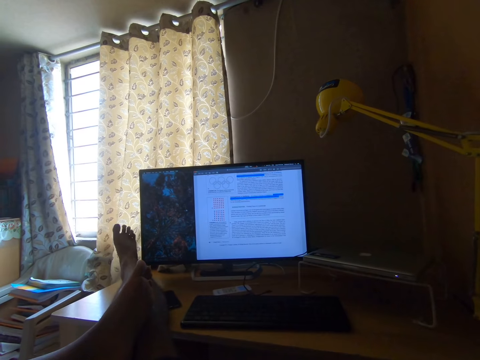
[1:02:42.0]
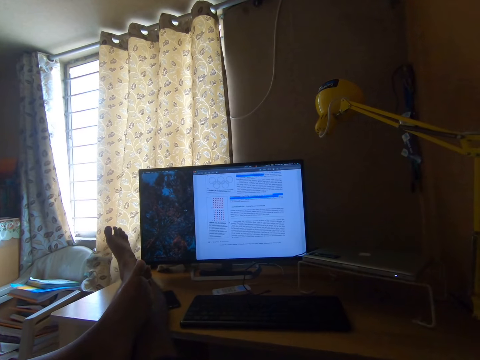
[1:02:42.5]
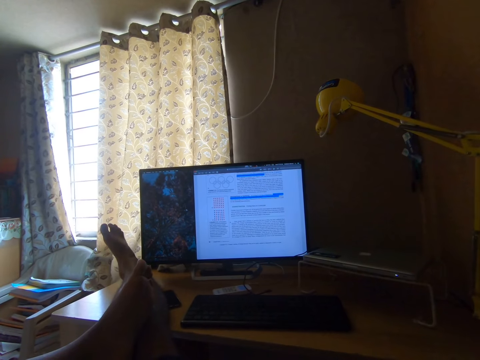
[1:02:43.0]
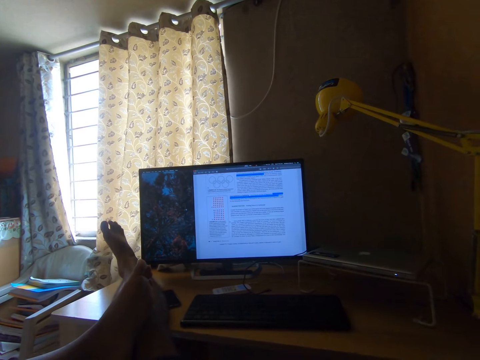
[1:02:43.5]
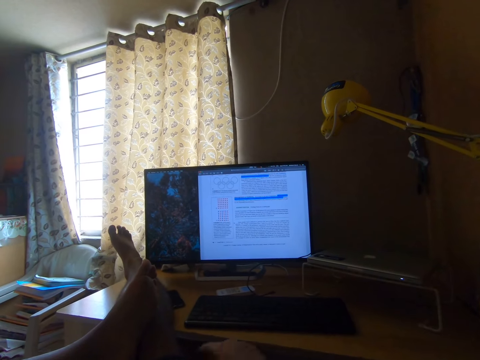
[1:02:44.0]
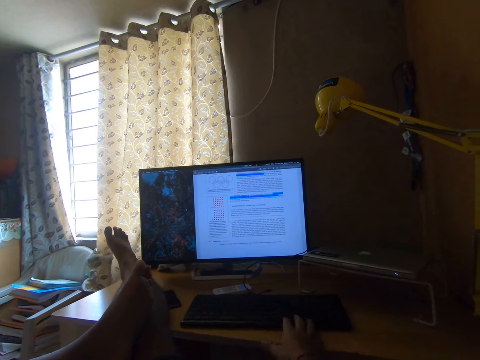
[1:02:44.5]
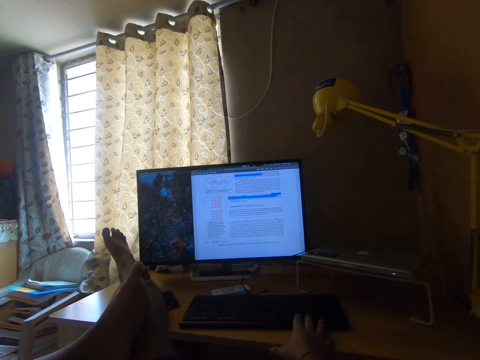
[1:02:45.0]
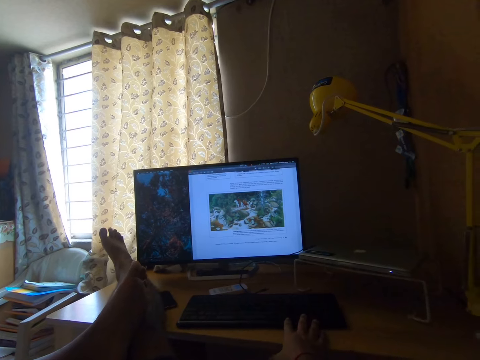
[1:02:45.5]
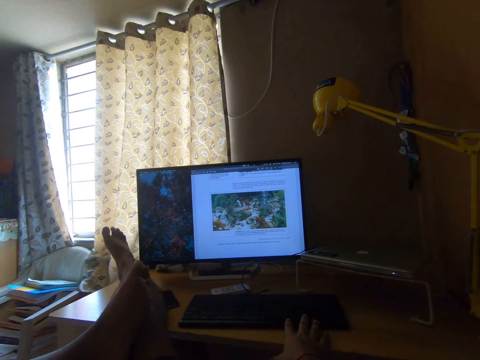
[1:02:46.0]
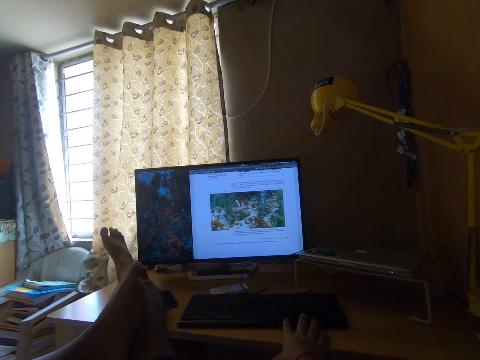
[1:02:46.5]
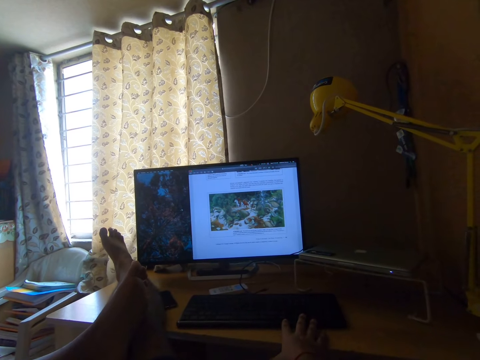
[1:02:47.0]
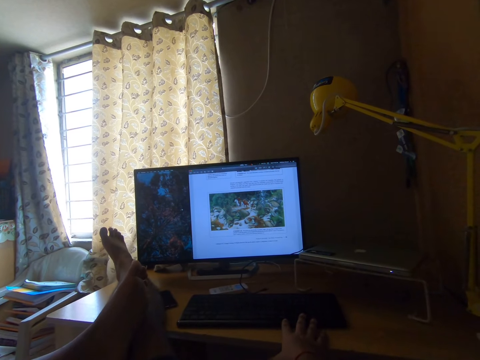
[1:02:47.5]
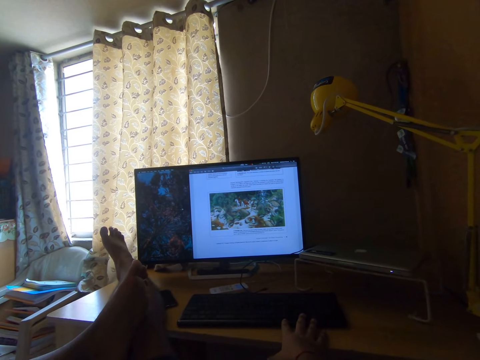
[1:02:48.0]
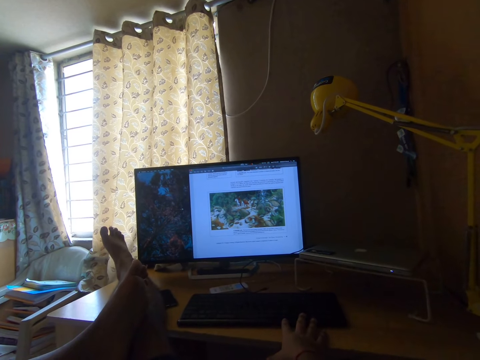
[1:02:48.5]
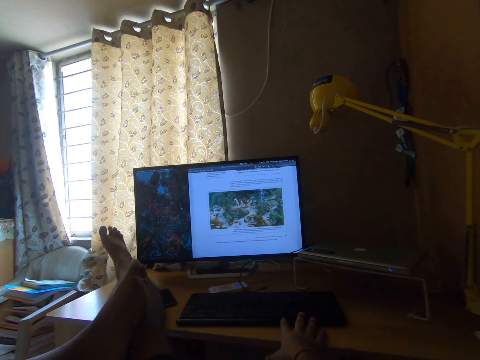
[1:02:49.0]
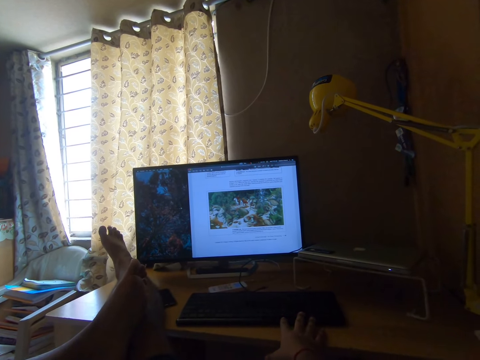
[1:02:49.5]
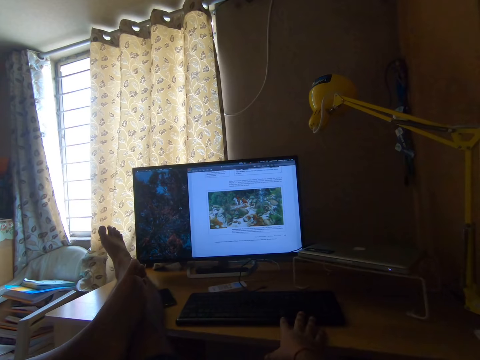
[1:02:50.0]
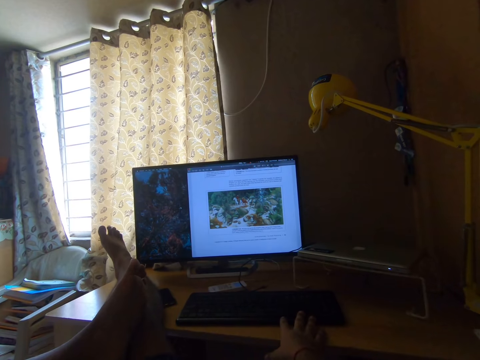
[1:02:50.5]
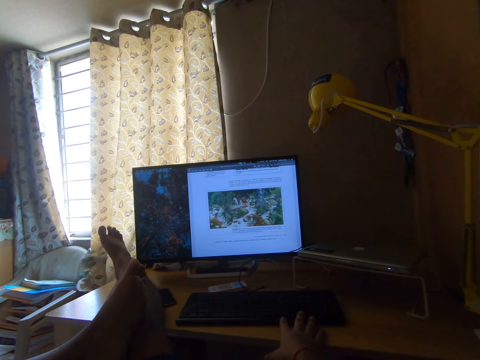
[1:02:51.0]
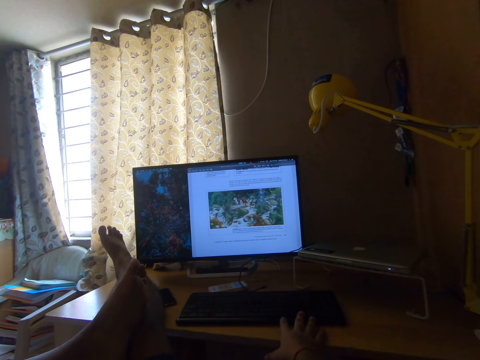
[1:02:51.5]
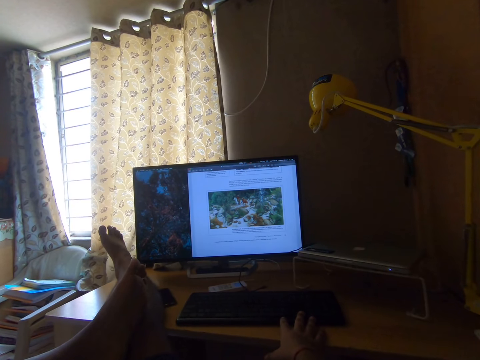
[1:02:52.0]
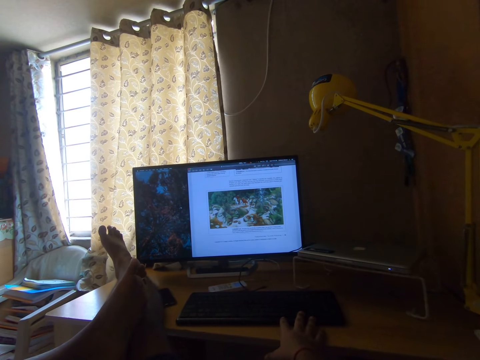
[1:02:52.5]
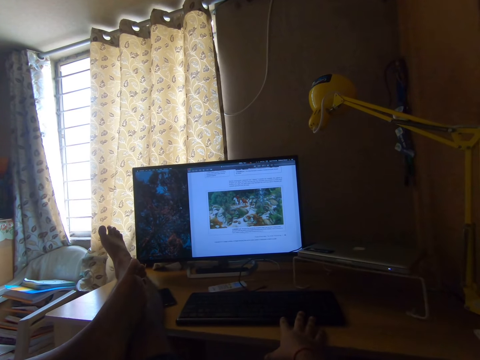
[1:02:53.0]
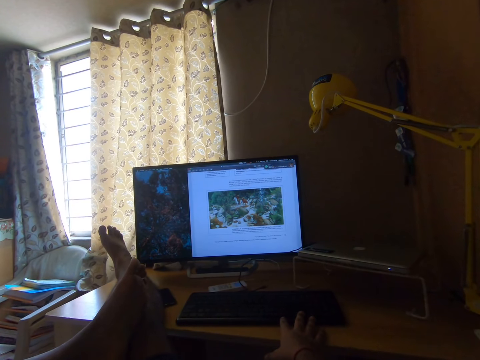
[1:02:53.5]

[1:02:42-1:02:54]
The camera wearer moves her right foot on the table. She stretches her hand to the keyboard. She presses the keyboard with her right hand. She stops leg movement, operates the desktop and reads on the desktop.

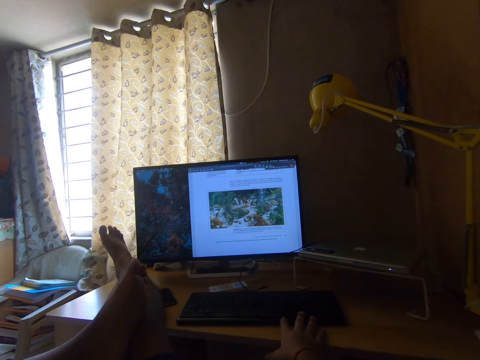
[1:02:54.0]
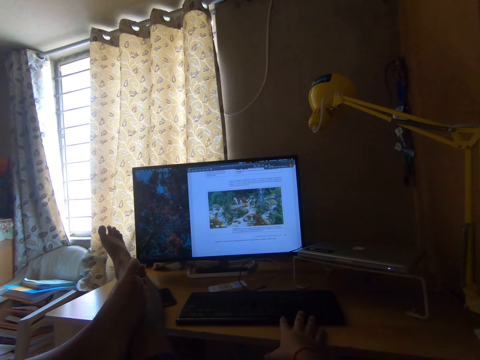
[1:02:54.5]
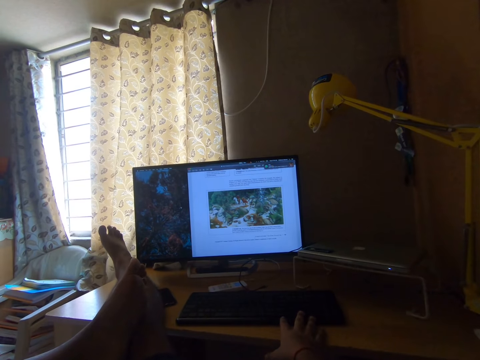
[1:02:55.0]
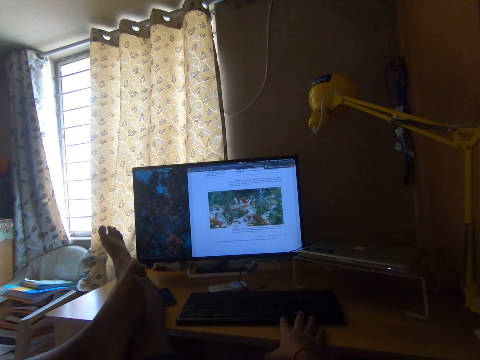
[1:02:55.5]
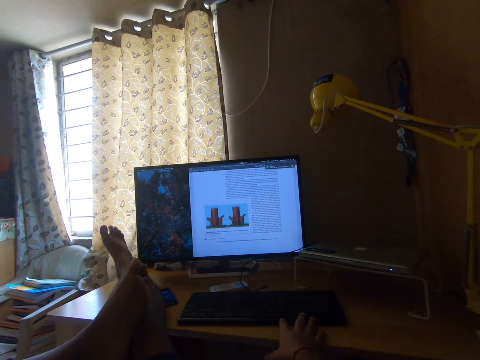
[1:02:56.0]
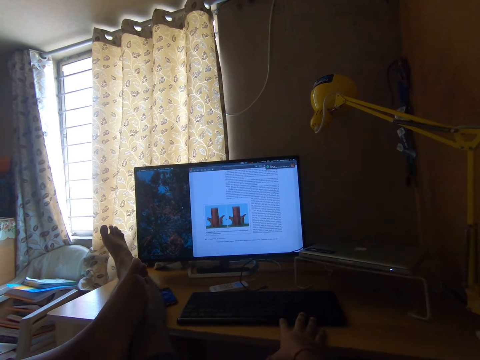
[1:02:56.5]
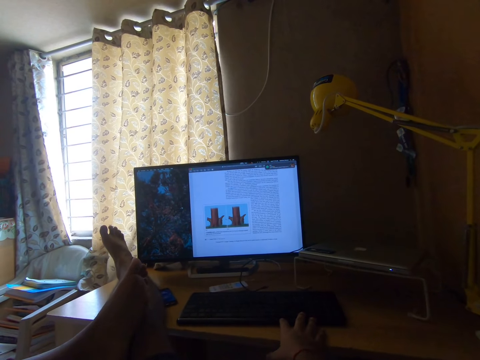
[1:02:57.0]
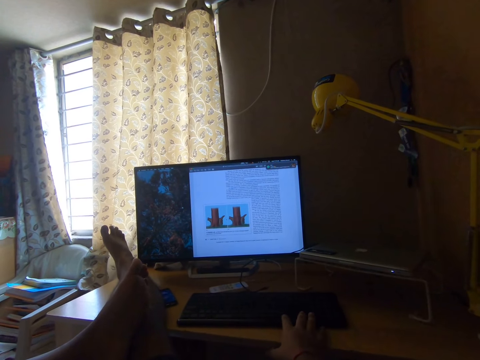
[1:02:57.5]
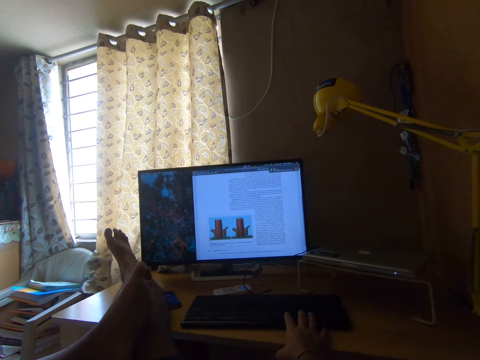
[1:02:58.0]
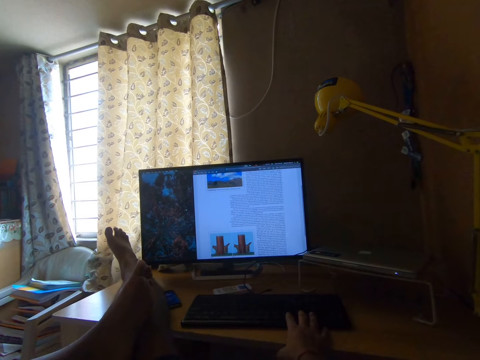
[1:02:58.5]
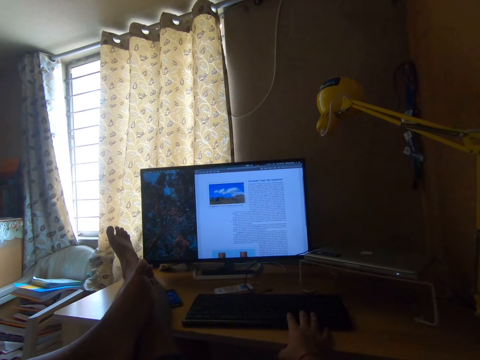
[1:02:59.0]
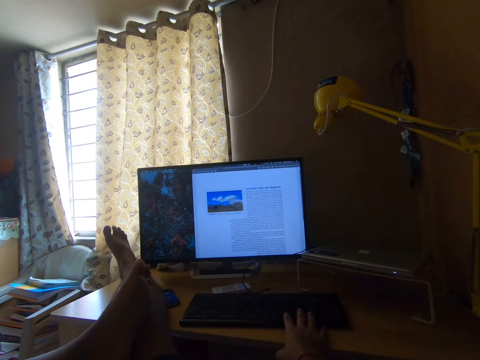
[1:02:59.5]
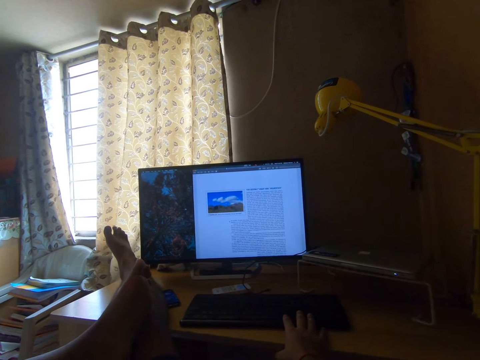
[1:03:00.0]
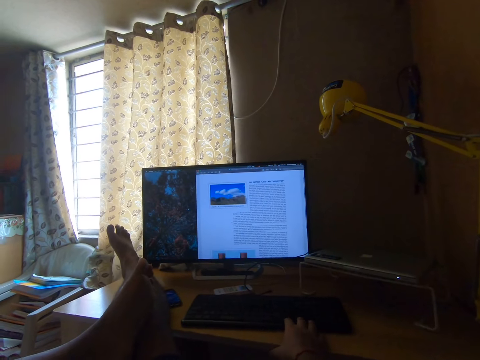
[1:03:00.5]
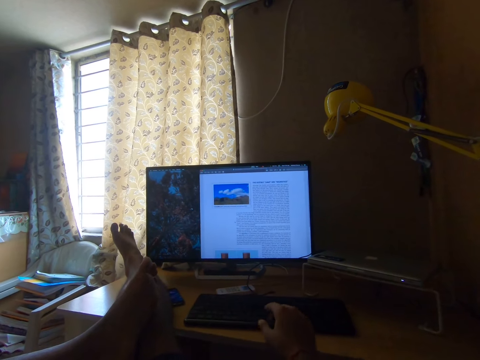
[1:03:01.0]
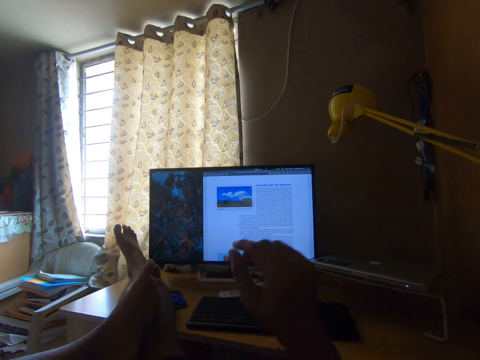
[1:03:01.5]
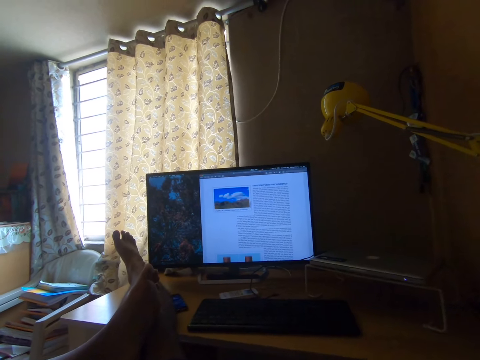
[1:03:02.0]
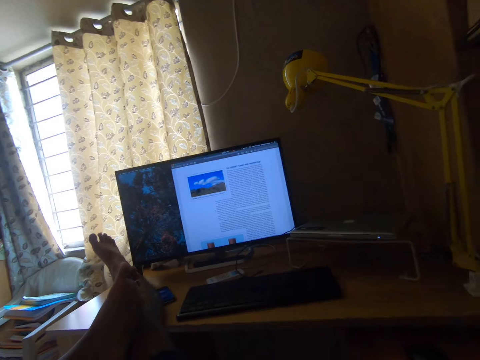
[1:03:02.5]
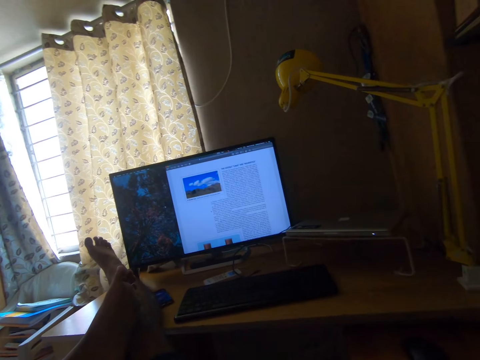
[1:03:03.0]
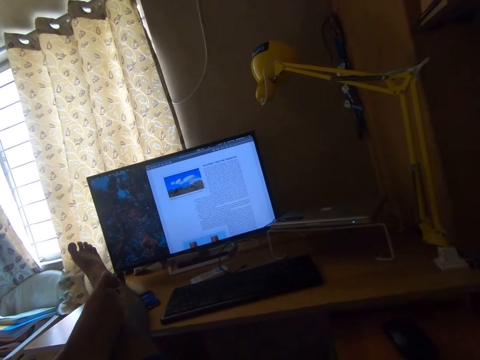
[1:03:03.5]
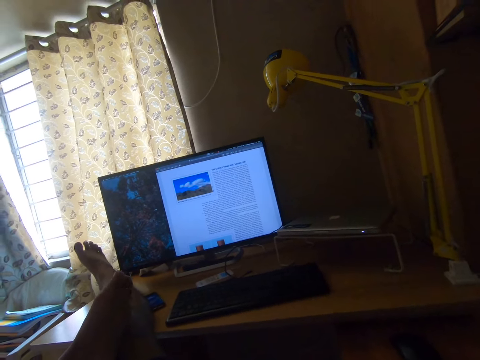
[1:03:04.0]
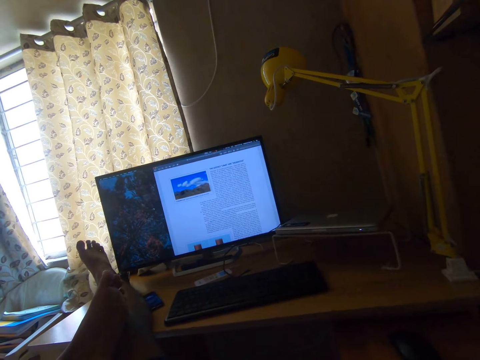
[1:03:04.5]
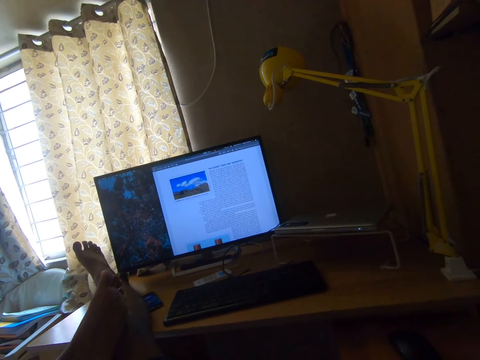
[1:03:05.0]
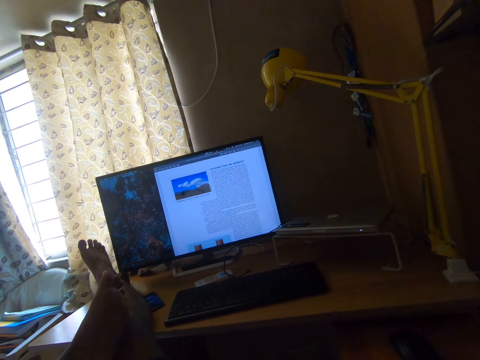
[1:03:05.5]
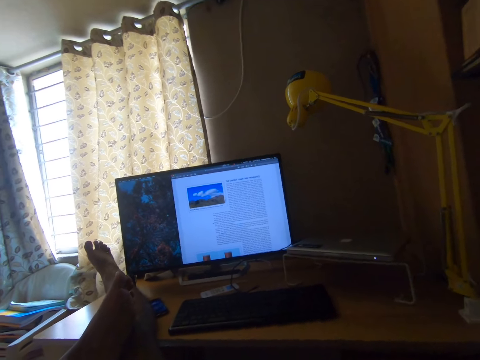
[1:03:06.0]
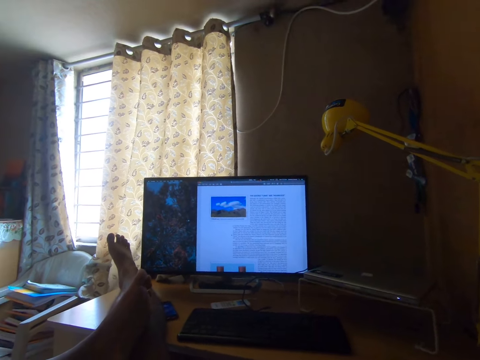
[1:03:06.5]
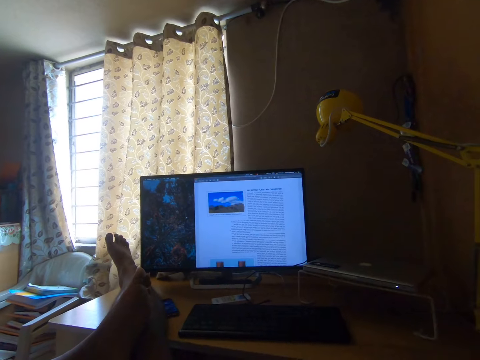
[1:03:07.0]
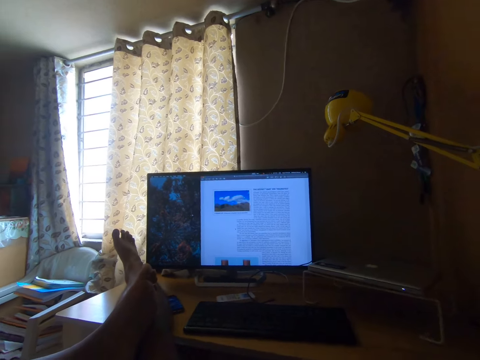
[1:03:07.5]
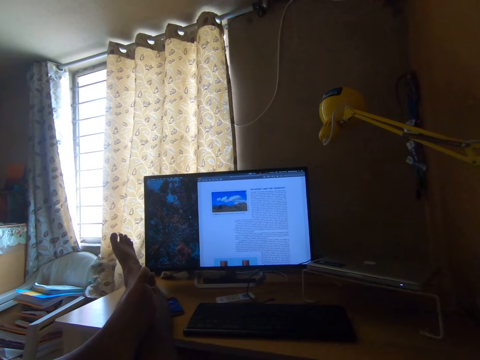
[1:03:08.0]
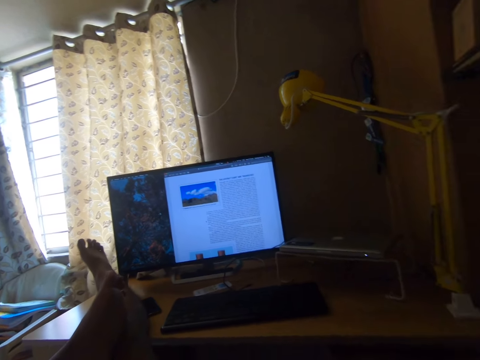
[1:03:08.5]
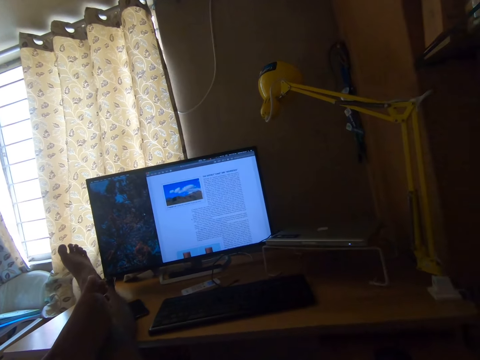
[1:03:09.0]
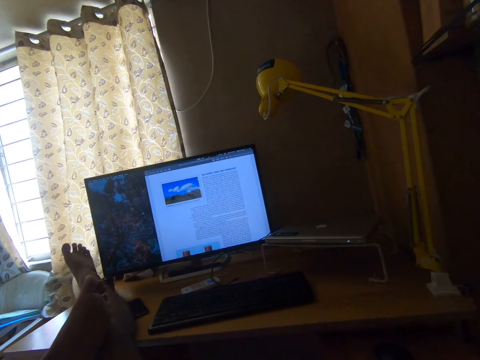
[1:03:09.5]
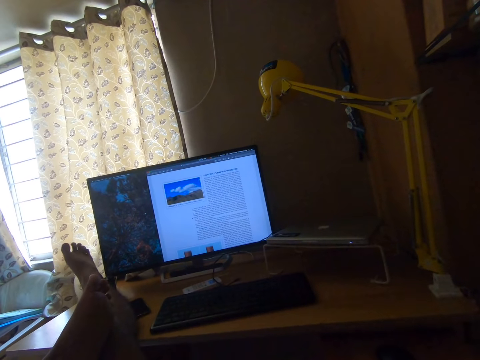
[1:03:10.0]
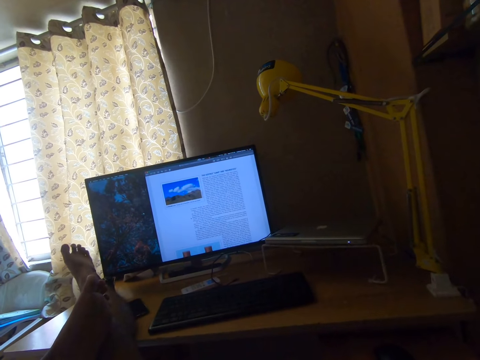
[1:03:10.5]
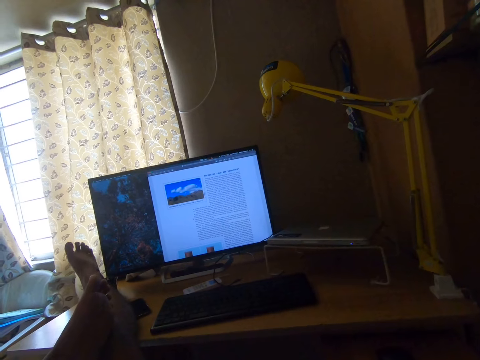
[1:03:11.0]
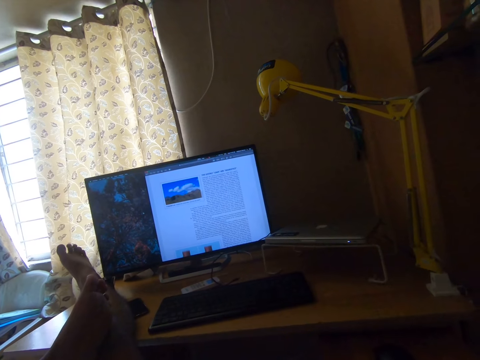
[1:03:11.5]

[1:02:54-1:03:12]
The camera wearer operates the desktop. She lifts up her right hand from the keyboard. She reads on the desktop. She shakes her feet on the table. She pauses leg movement. She reads on the desktop. She moves her legs. She whispers with her voice at the table.
